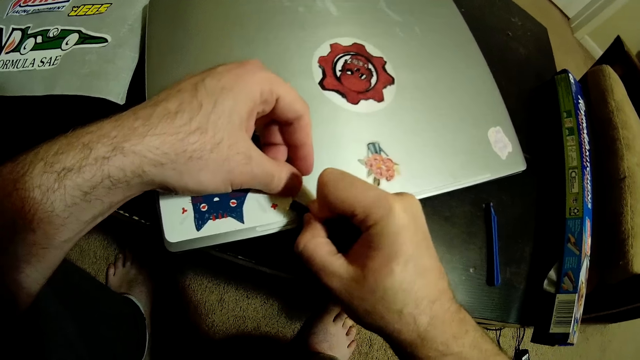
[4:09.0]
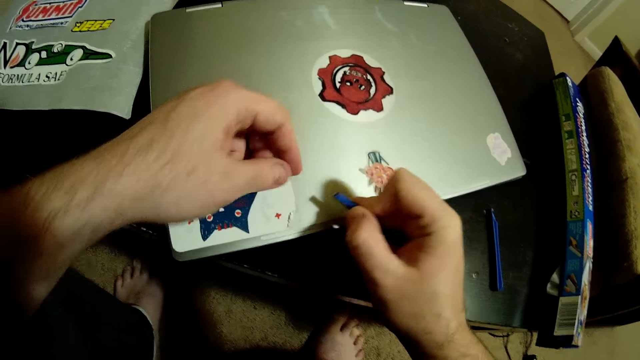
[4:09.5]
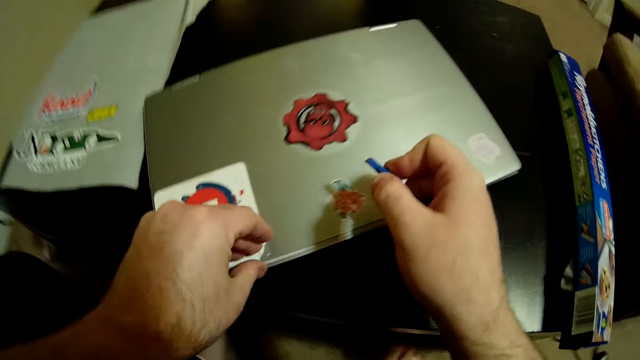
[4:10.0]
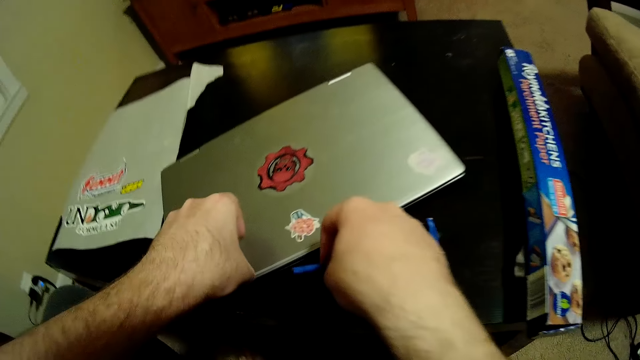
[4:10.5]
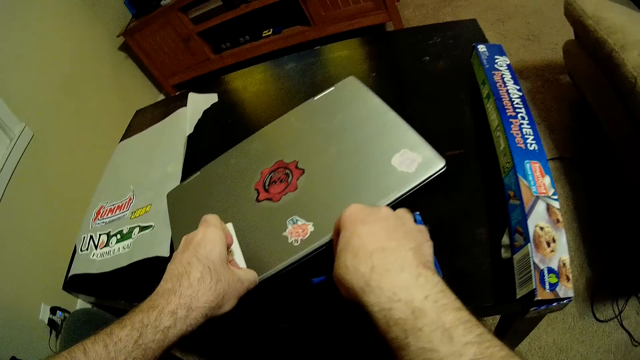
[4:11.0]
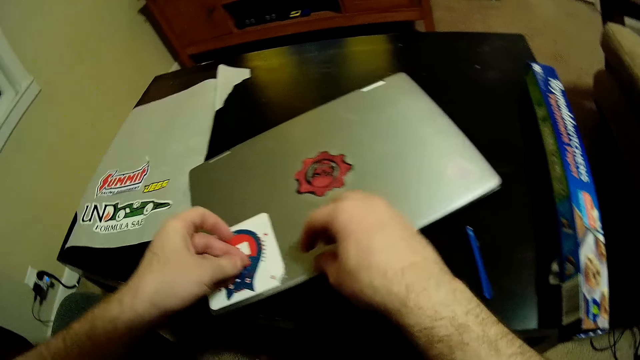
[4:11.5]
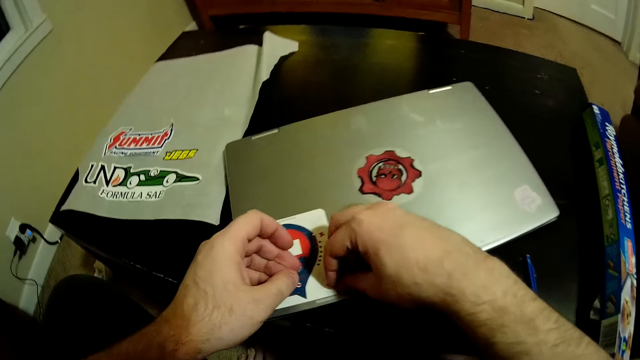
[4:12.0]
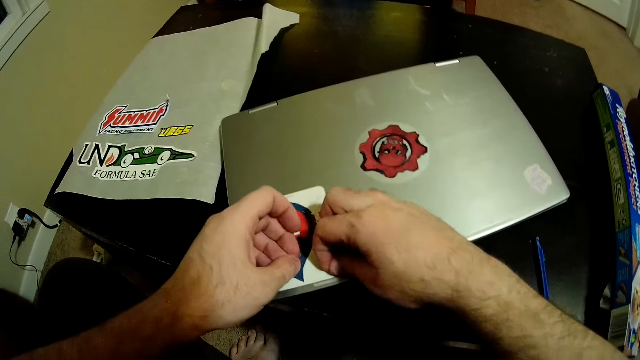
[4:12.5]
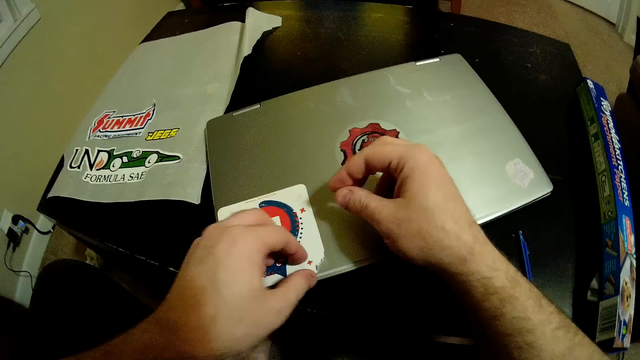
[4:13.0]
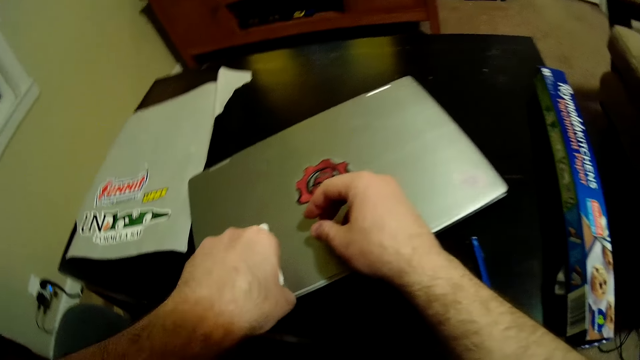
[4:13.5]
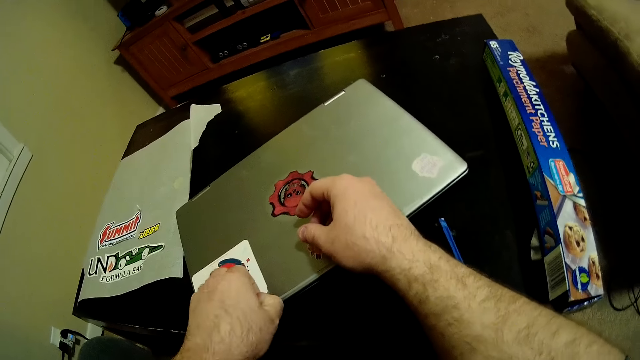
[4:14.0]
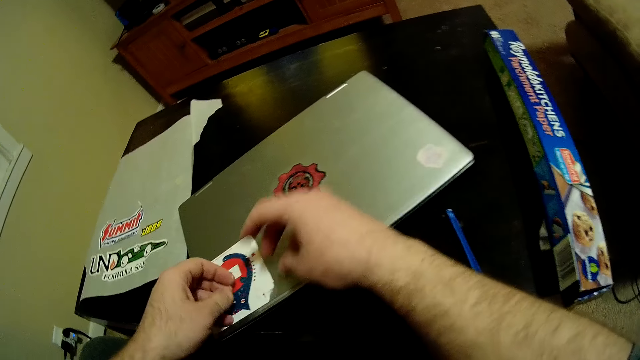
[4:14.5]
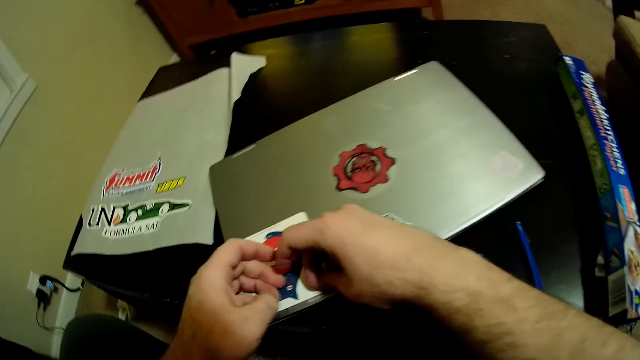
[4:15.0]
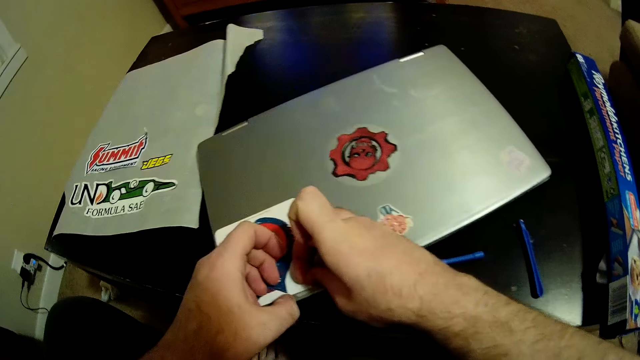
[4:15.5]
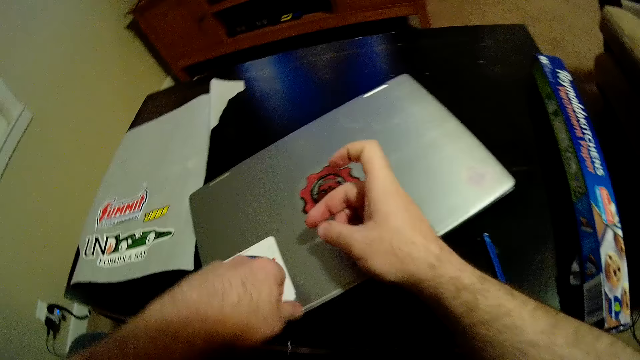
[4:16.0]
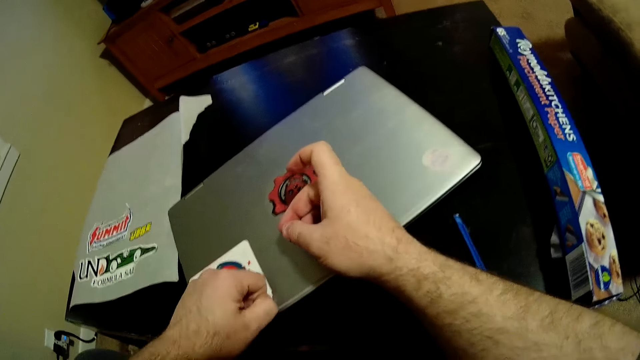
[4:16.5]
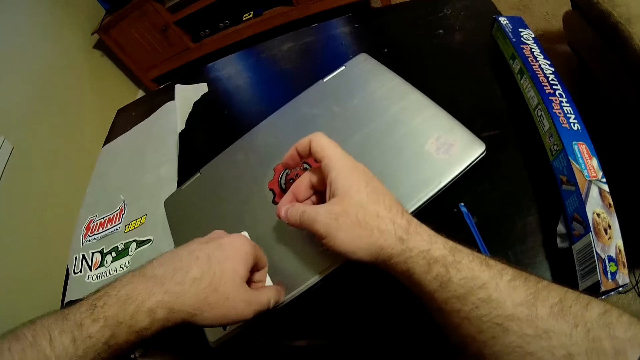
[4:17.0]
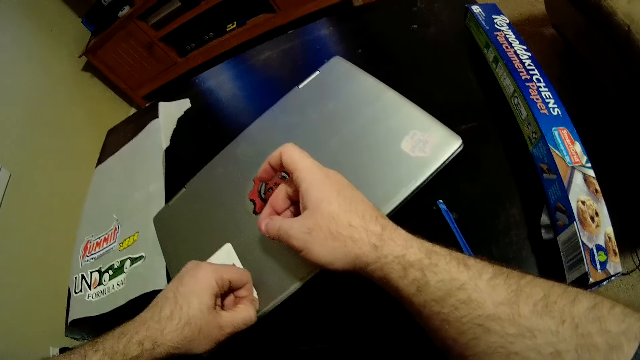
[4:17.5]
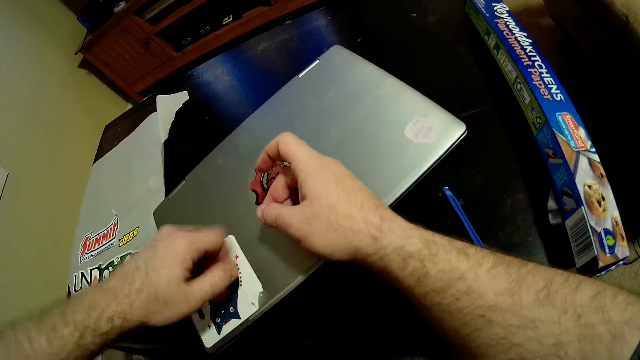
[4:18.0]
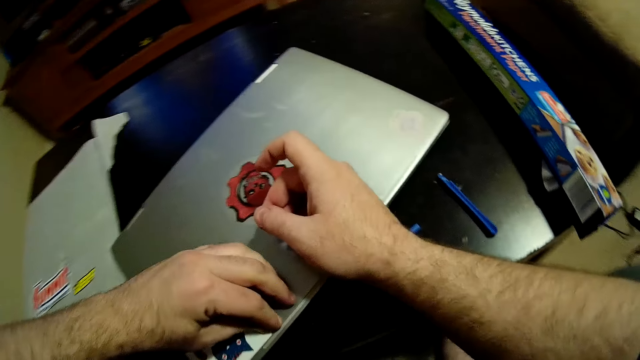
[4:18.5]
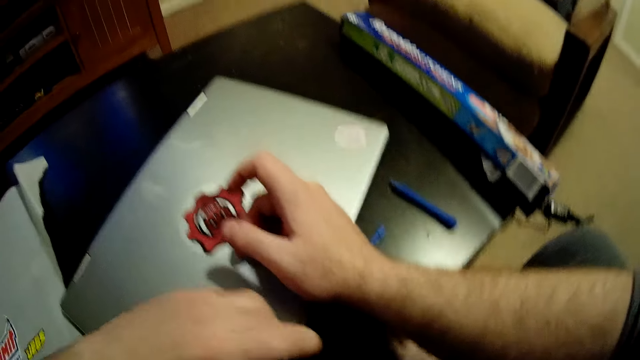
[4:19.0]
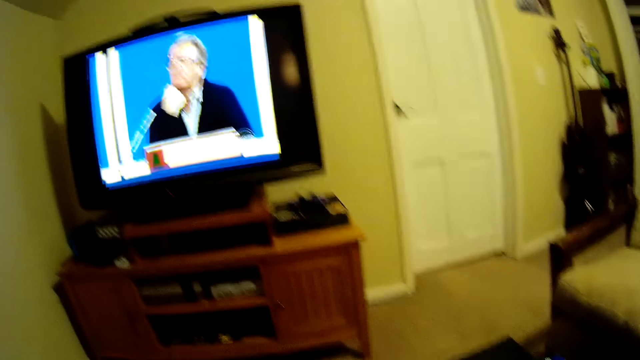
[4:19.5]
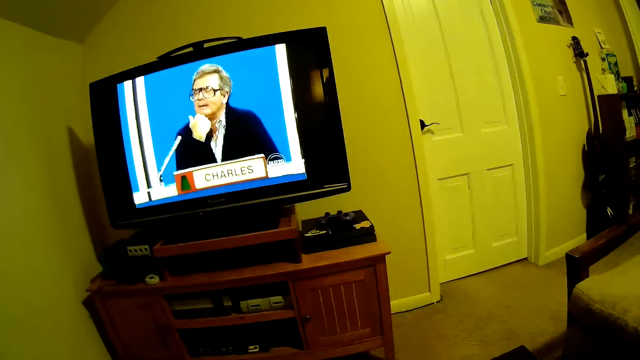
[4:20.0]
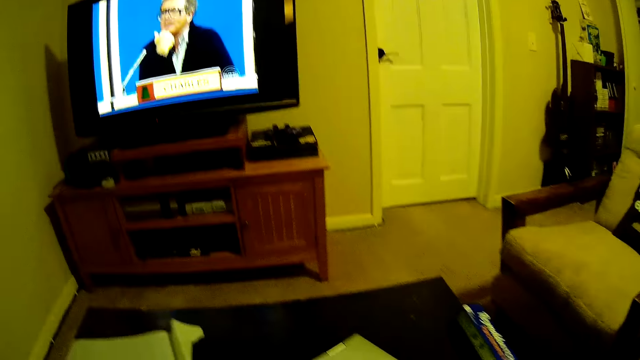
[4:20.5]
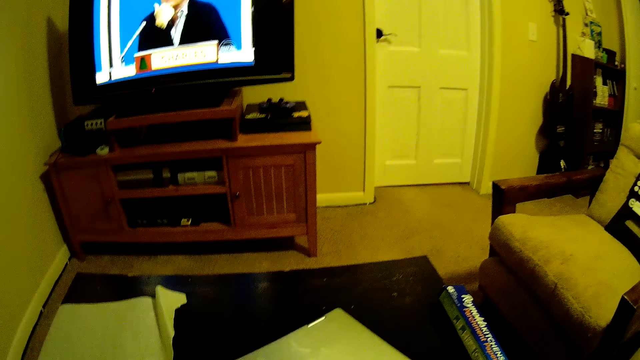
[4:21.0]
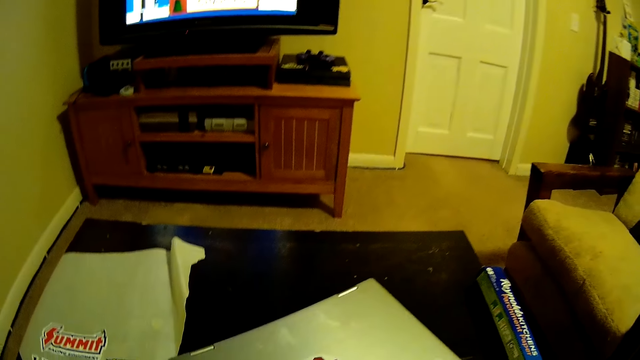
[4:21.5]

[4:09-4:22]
The camera wearer peels the sticker on the laptop with his left hand. He puts a plastic on the table. He peels the plastic with both hands. He looks at the screen.

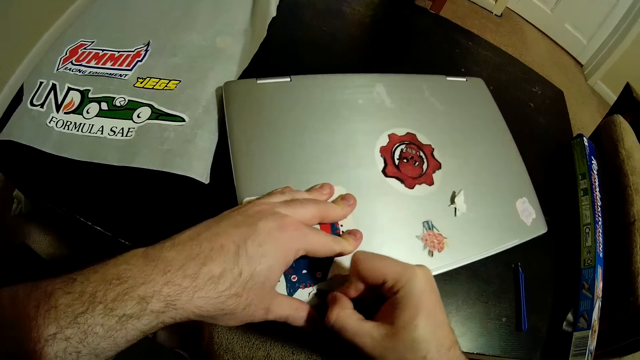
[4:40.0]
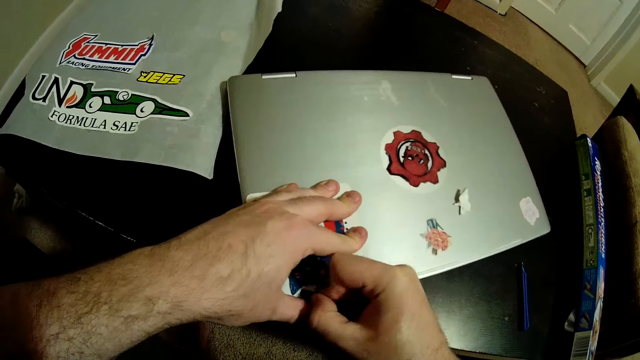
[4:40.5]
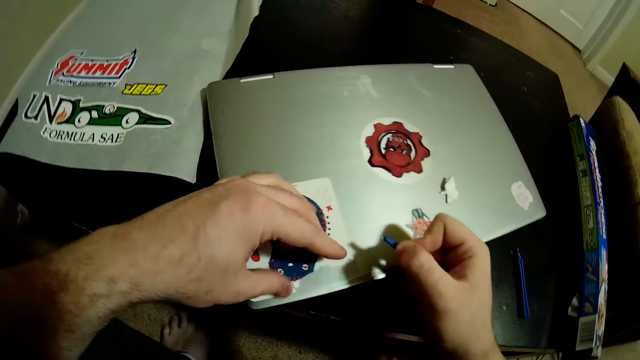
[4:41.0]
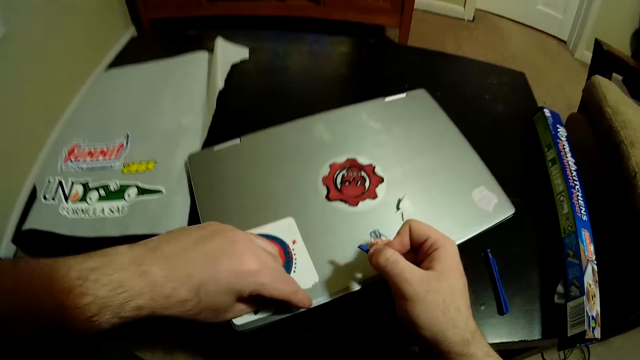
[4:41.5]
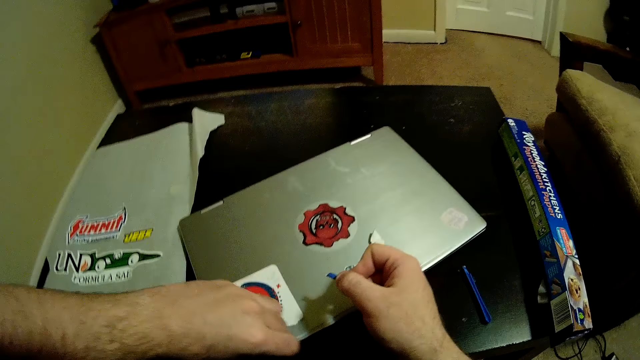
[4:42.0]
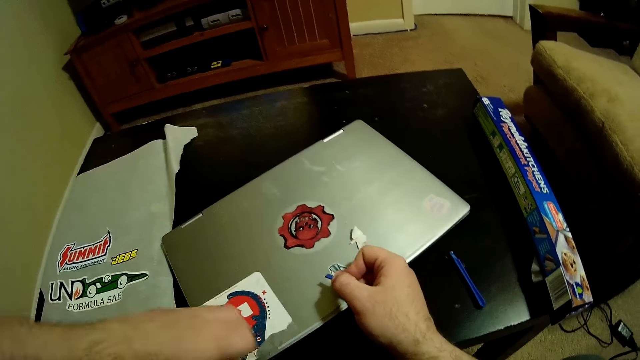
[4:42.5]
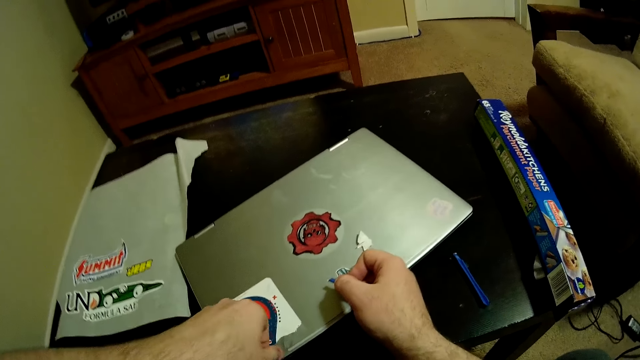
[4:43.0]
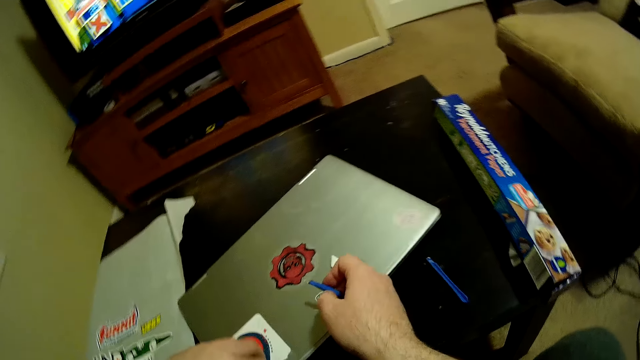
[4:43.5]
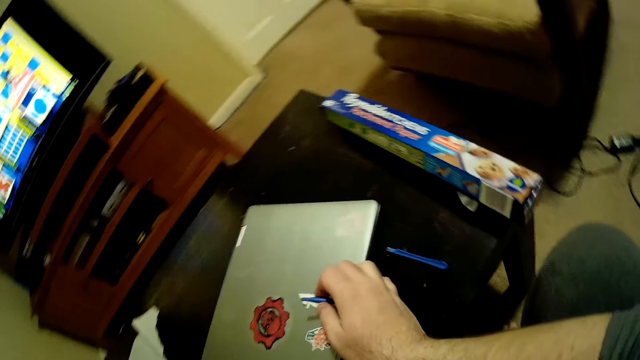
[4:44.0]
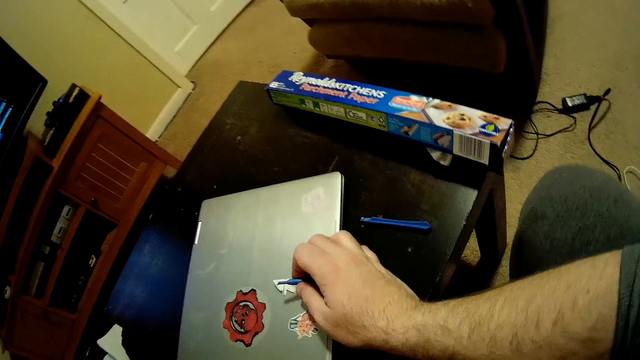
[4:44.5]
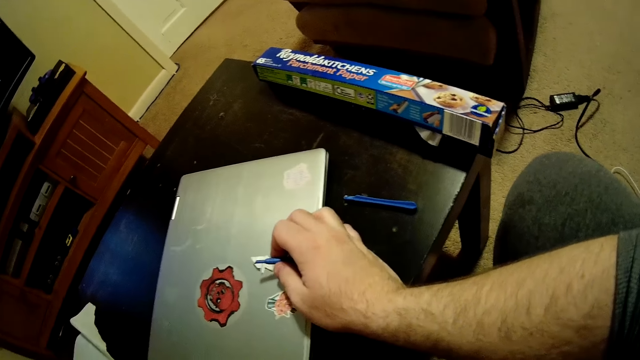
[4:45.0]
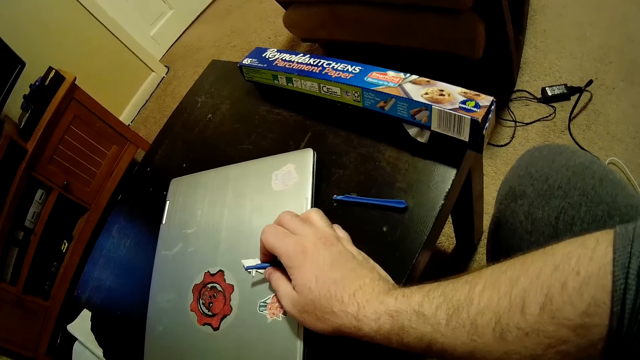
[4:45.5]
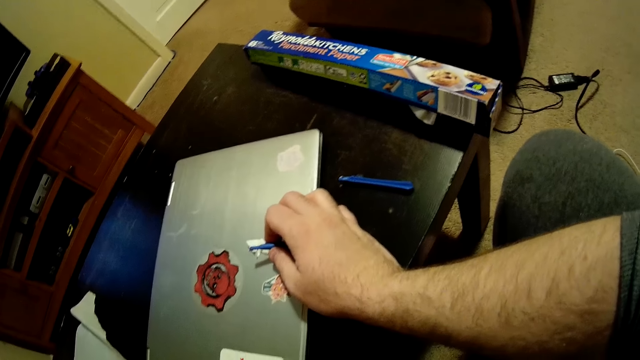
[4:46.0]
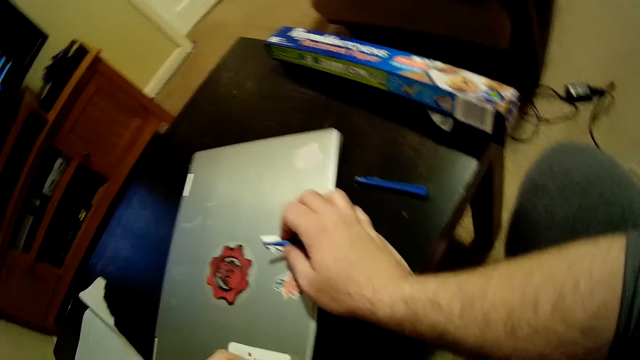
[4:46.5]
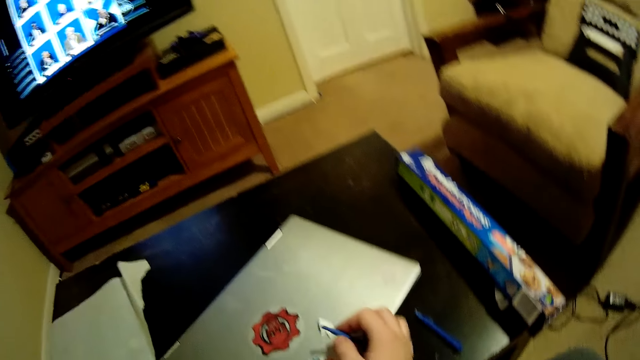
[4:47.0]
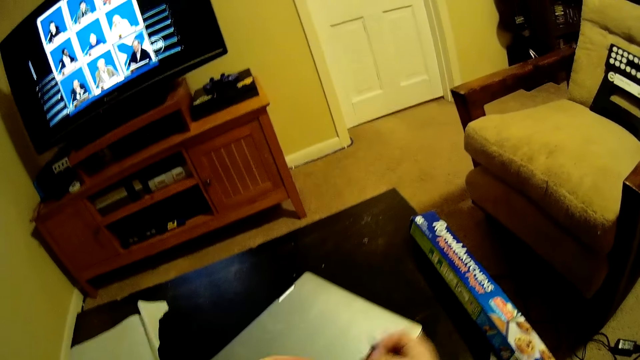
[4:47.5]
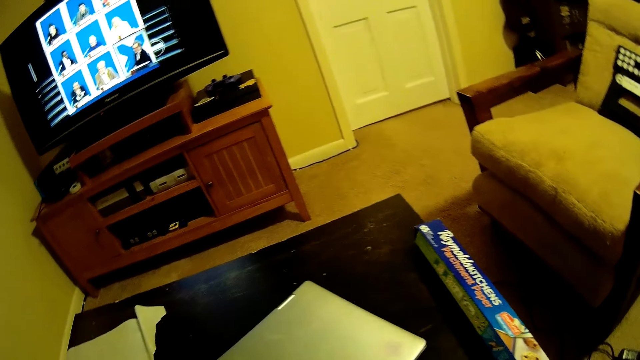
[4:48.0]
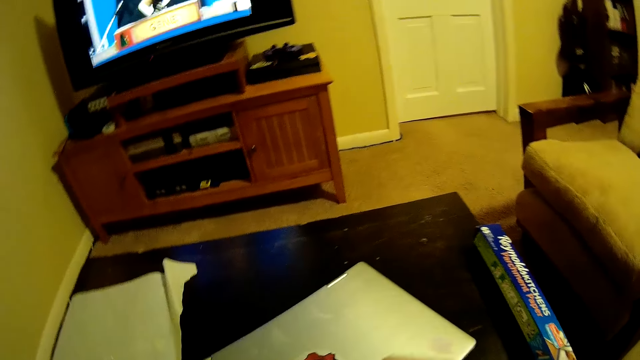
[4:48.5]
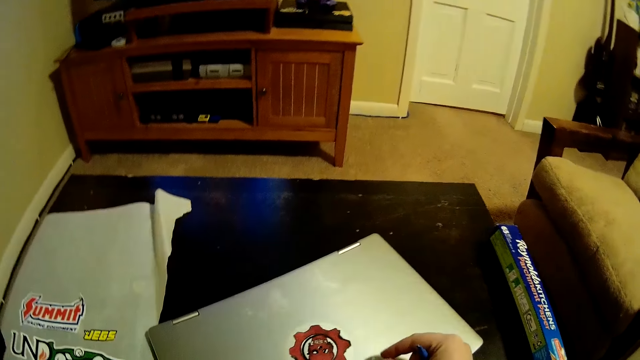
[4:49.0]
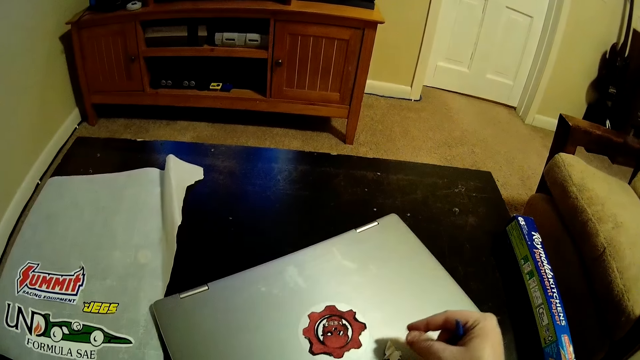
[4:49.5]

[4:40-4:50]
The camera wearer peels the sticker with the hand. They rest the right hand on the table. They look at the floor. They look at the floor again. They look at the screen.
